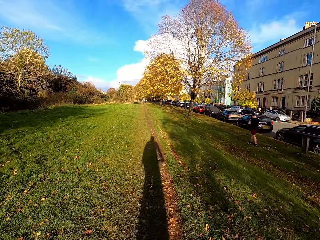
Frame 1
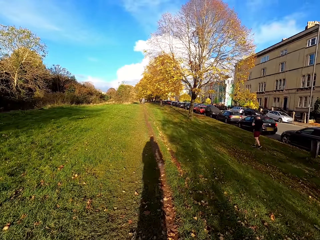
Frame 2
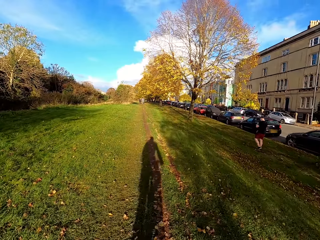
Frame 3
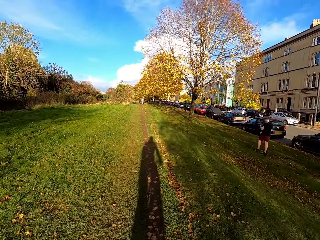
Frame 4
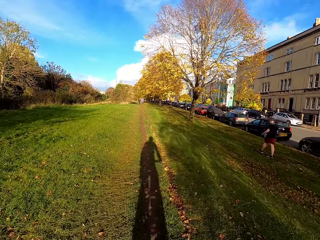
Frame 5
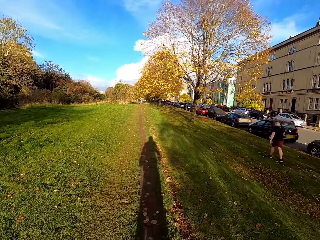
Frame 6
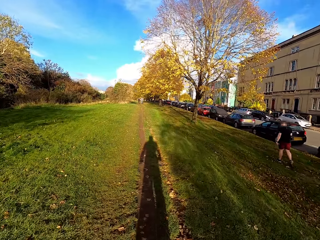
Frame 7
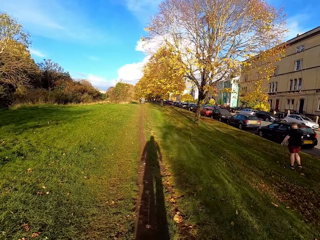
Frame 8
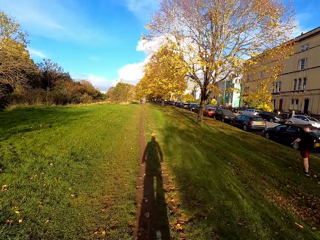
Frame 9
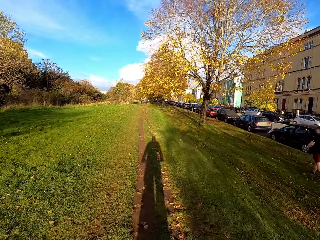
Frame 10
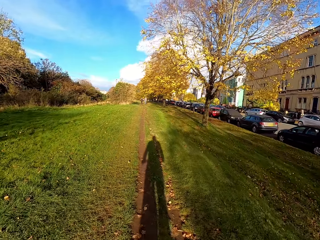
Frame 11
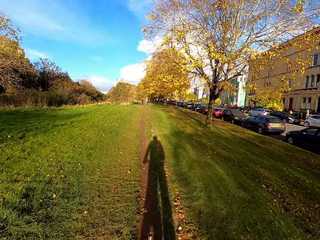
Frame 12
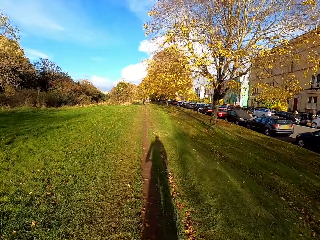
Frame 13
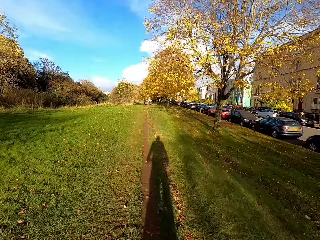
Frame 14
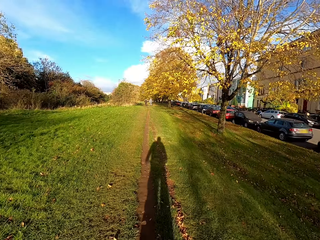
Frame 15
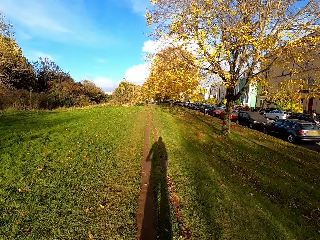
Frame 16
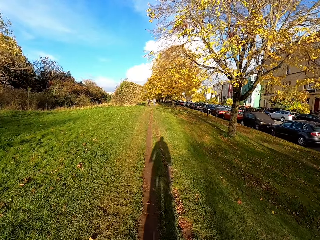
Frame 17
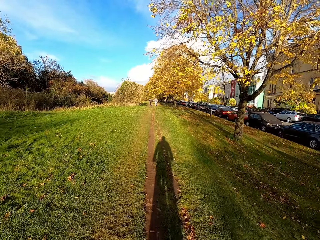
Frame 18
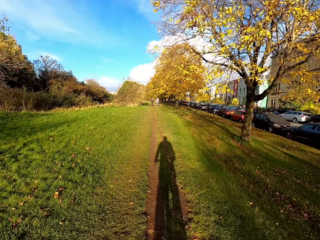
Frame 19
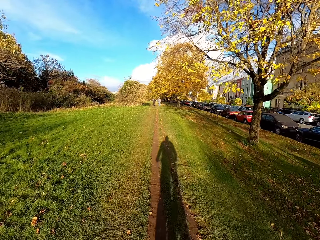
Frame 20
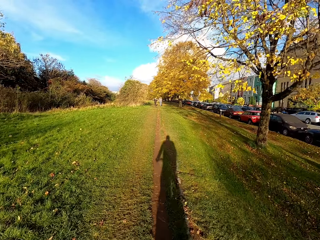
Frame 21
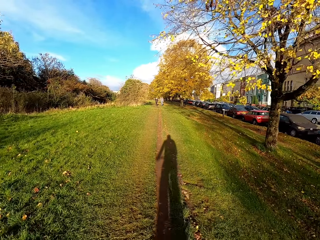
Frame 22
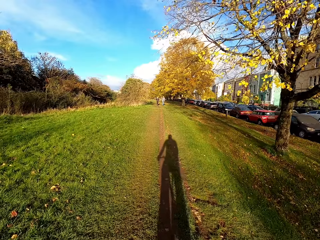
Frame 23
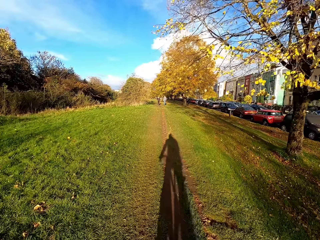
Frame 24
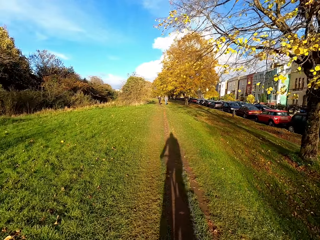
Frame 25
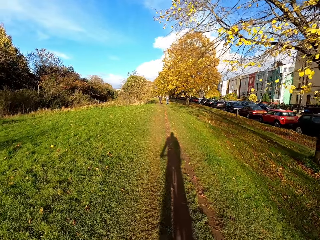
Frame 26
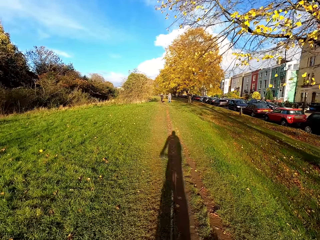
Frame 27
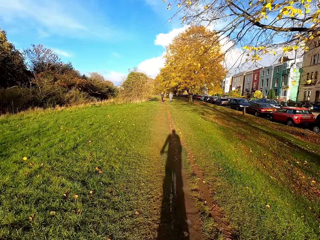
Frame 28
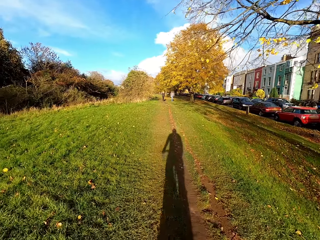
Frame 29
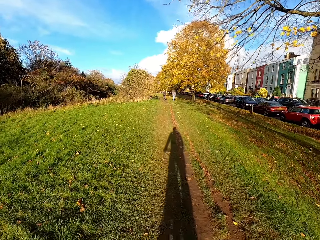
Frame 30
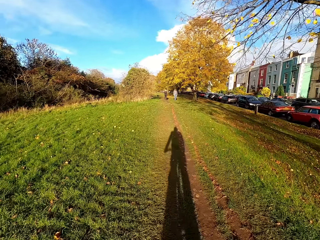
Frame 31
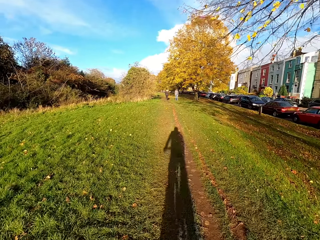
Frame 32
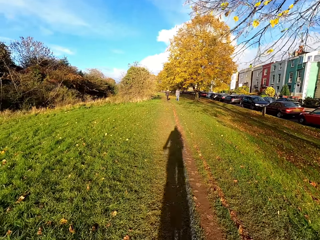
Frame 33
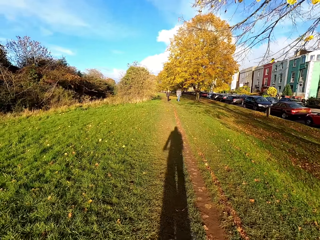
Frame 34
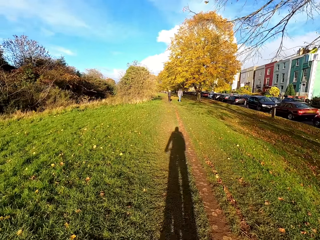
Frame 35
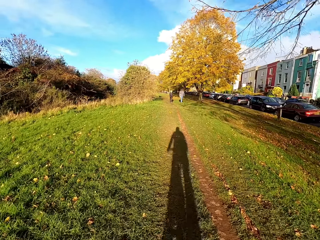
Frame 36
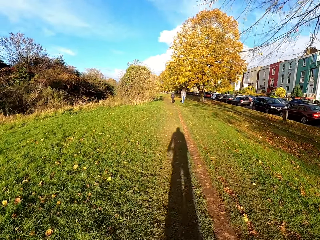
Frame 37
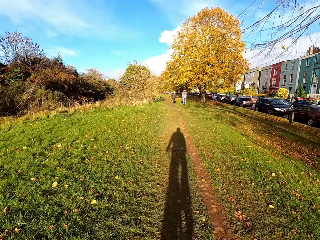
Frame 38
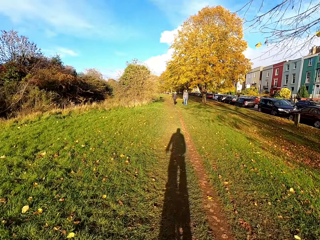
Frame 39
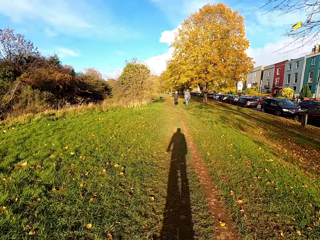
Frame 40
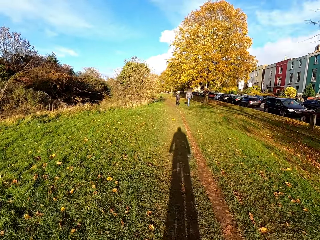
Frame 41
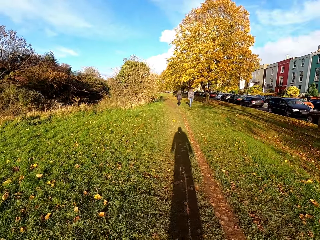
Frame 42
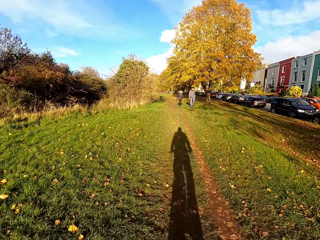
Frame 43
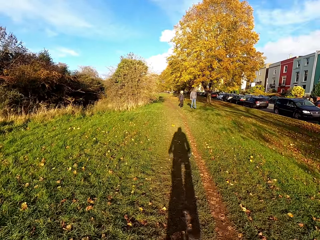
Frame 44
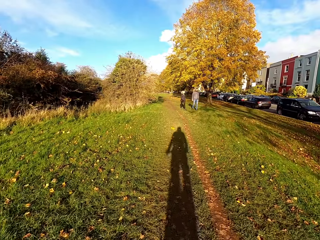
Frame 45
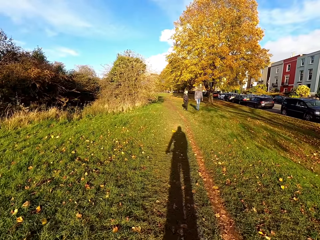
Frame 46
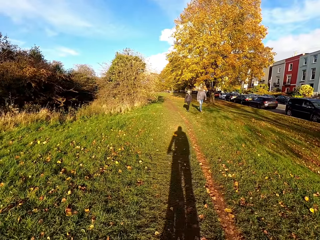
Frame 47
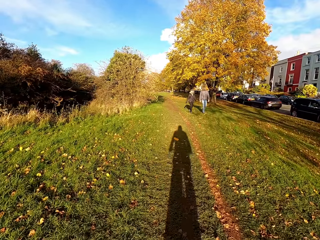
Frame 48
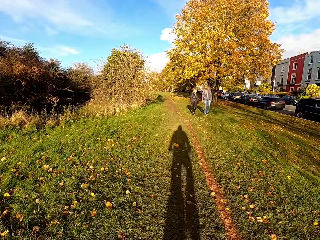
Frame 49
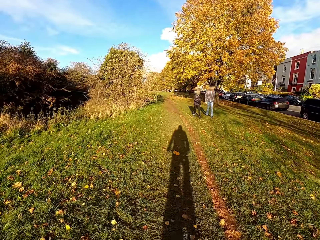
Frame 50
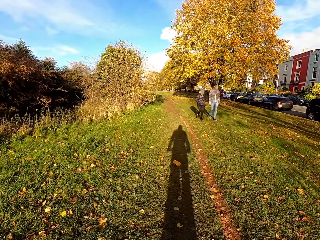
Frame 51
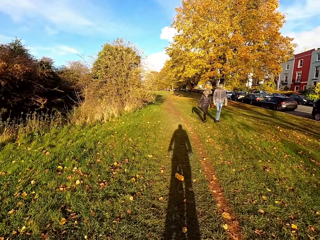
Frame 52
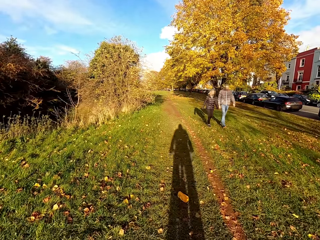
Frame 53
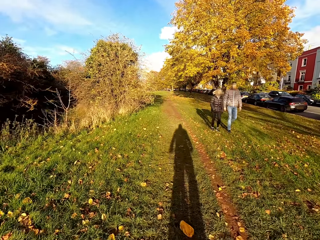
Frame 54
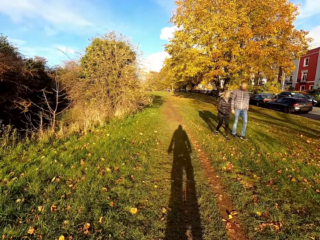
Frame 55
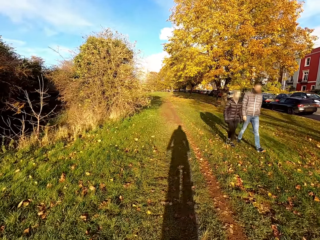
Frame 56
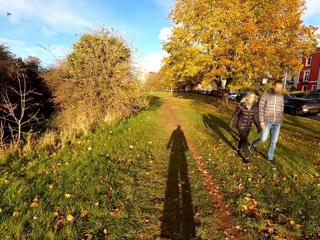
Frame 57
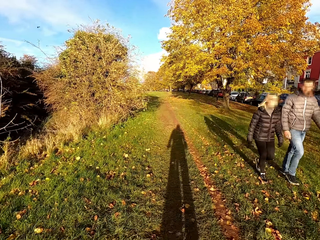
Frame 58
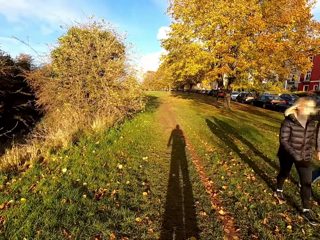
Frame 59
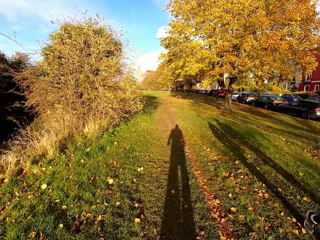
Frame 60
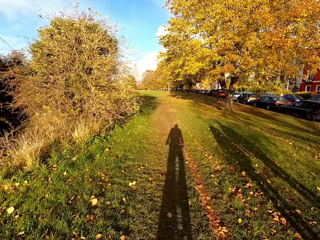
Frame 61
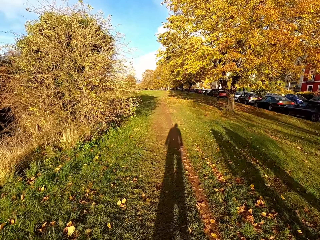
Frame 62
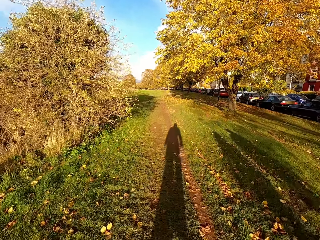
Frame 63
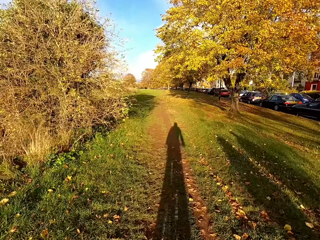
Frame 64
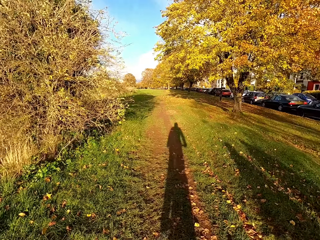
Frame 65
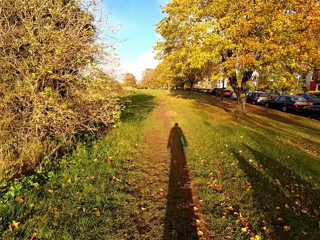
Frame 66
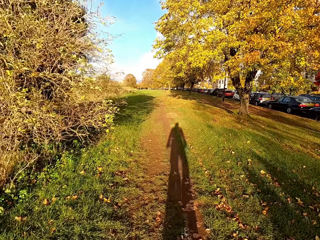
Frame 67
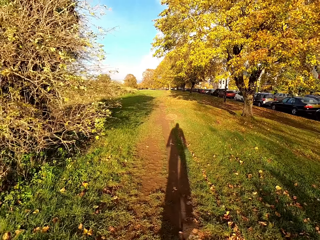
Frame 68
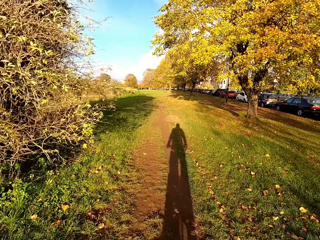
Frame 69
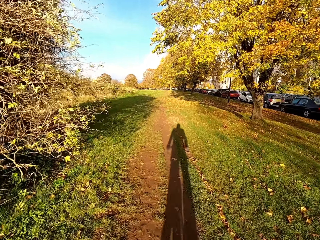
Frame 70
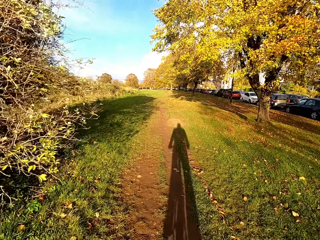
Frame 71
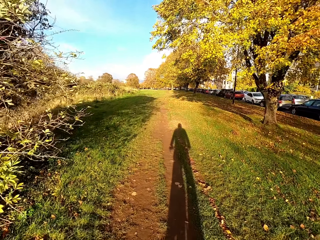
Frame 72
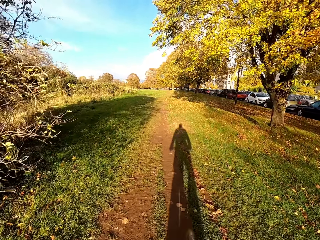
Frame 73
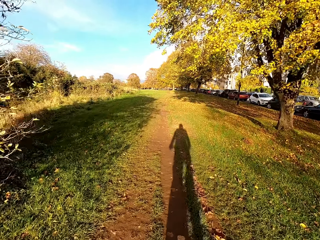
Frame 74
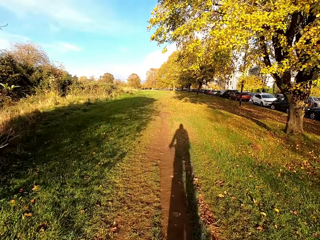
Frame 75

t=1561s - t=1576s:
The camera wearer rides the bicycle past a man. They ride the bicycle past another man and a woman.

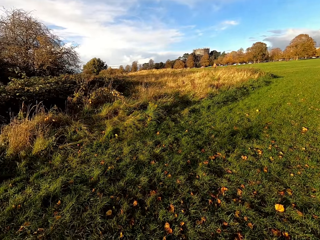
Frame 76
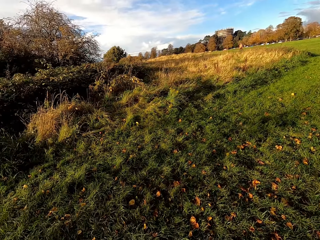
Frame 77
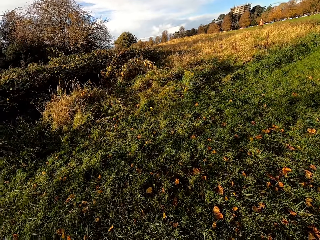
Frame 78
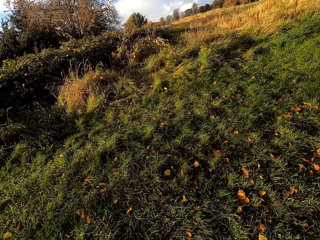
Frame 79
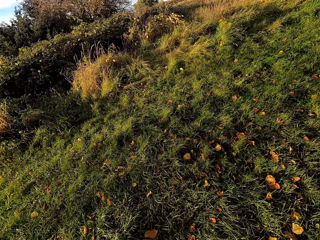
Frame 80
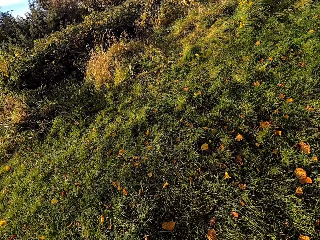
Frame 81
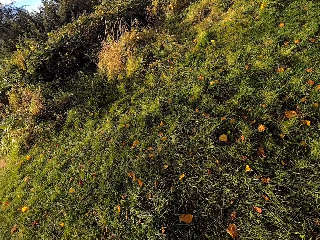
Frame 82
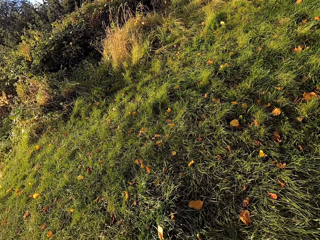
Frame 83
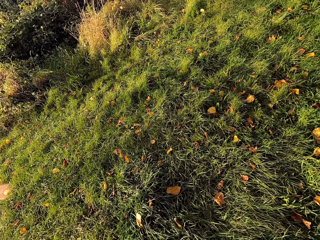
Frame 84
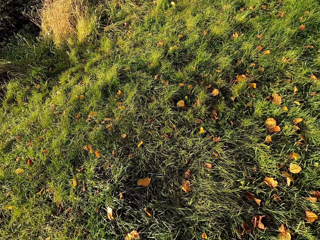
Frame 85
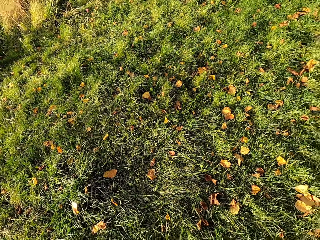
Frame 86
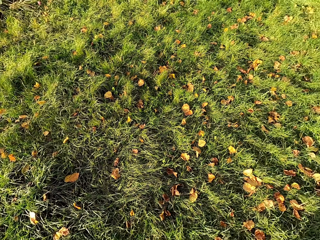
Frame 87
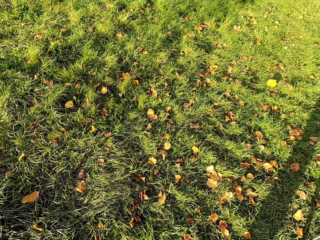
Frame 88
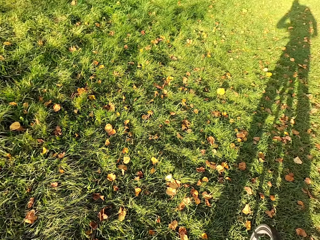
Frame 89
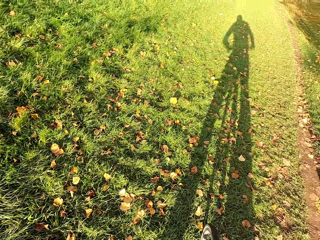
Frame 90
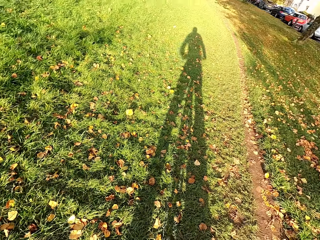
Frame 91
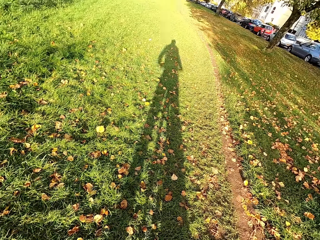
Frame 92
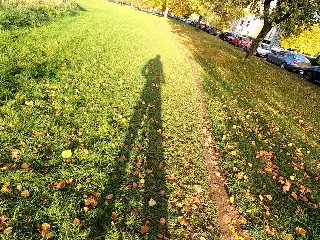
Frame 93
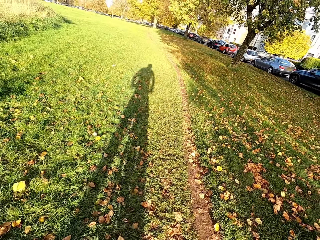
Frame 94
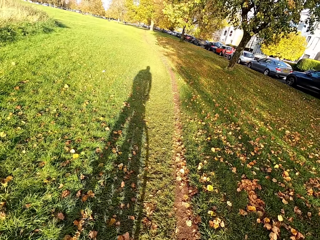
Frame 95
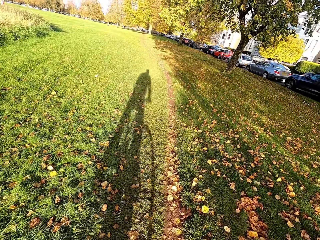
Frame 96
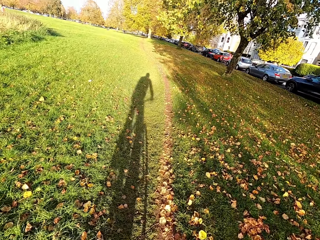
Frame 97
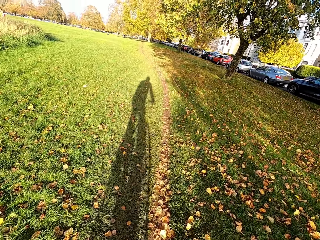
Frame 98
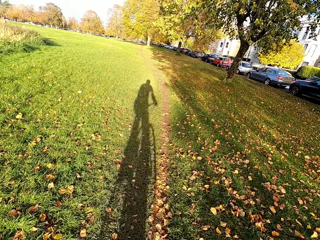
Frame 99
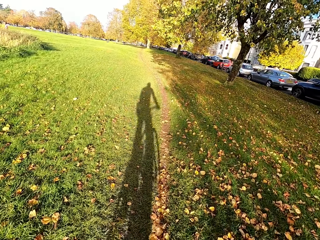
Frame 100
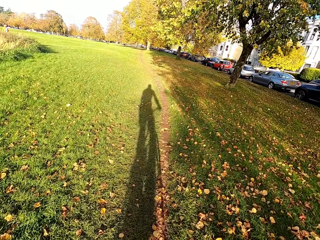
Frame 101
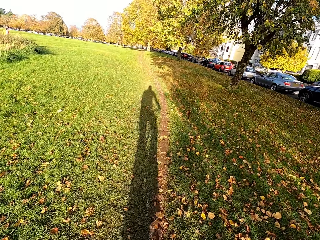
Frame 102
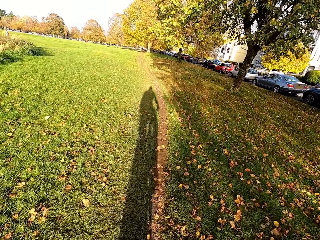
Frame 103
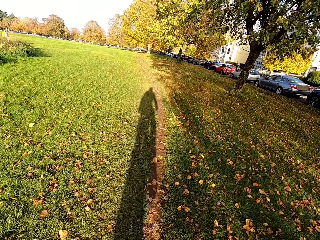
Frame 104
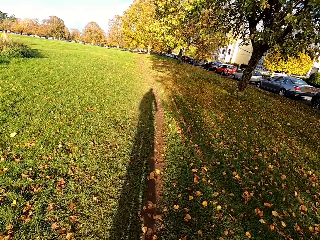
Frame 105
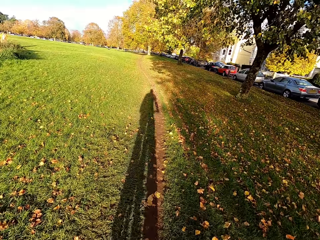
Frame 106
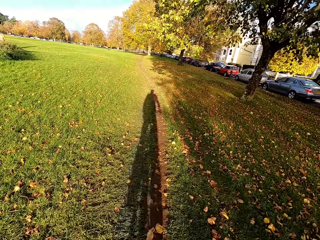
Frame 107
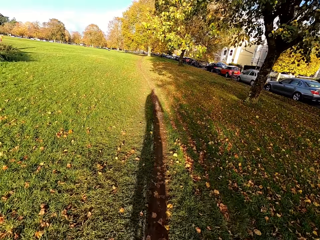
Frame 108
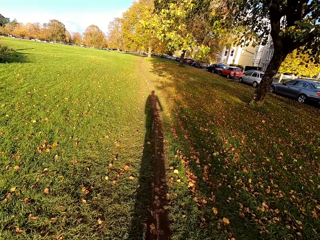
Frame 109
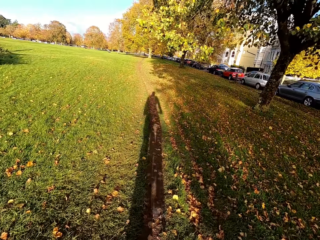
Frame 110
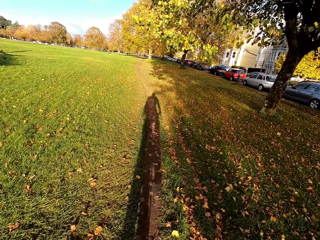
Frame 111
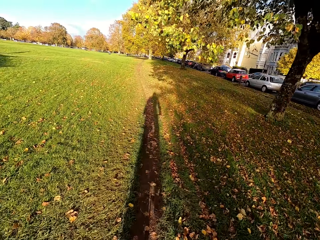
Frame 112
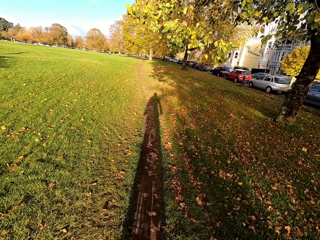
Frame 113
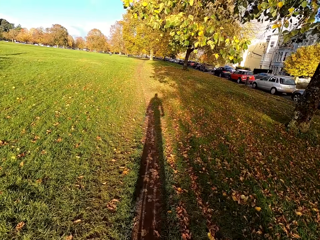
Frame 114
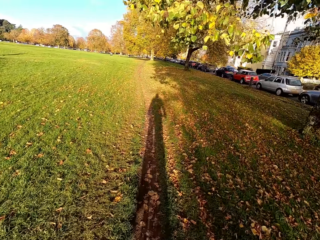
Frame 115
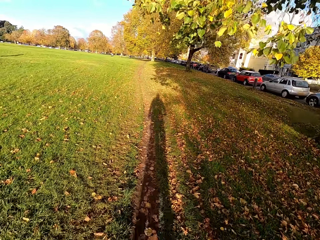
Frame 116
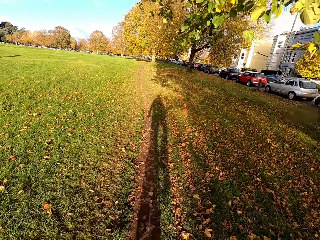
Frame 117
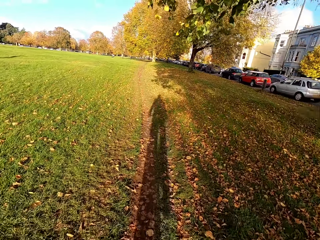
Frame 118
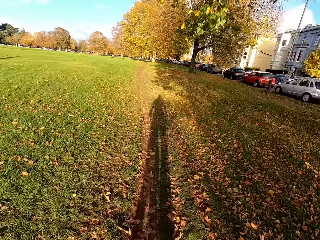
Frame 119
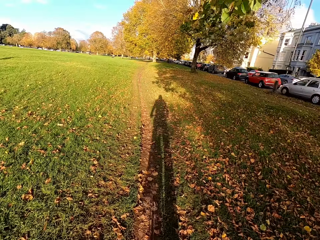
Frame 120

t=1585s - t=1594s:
The camera wearer stops for a while. They ride the bicycle on the lawn.
